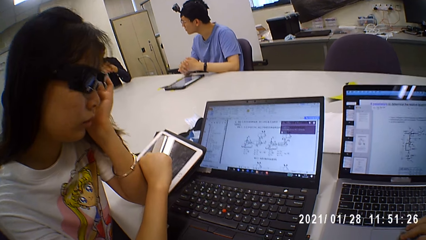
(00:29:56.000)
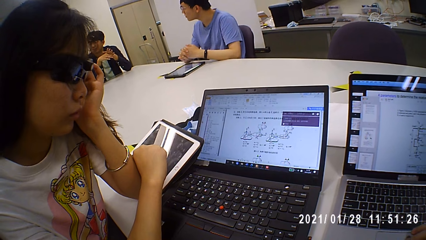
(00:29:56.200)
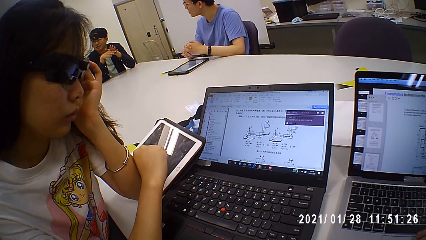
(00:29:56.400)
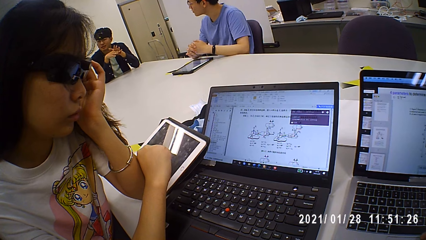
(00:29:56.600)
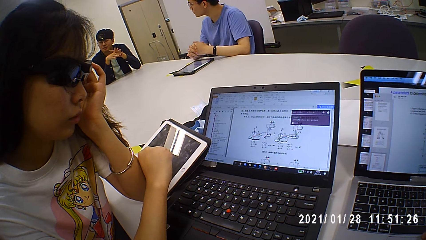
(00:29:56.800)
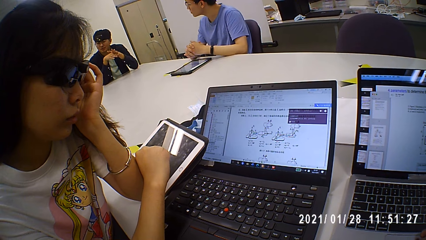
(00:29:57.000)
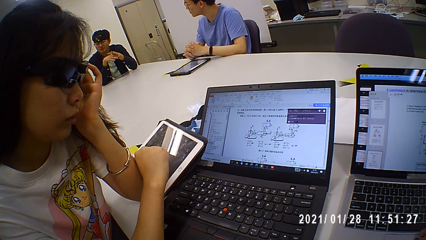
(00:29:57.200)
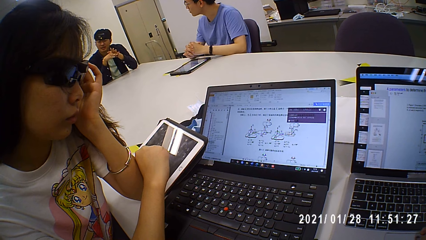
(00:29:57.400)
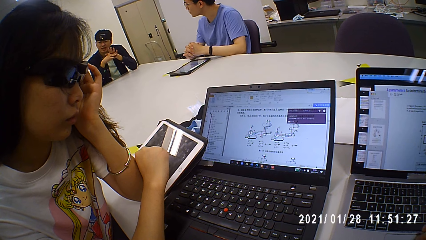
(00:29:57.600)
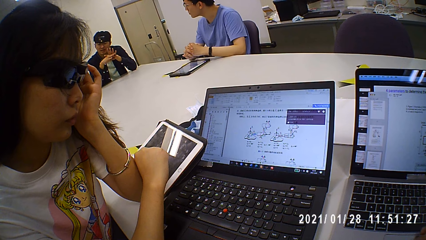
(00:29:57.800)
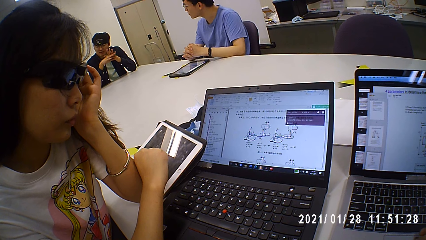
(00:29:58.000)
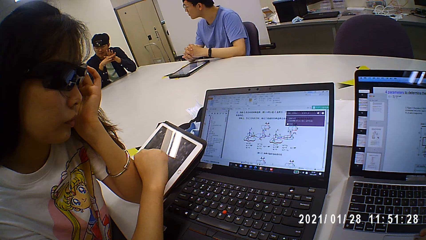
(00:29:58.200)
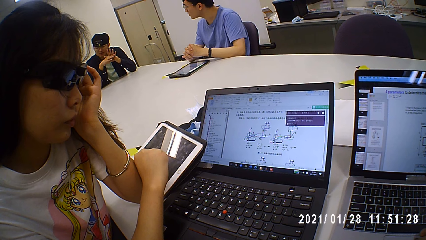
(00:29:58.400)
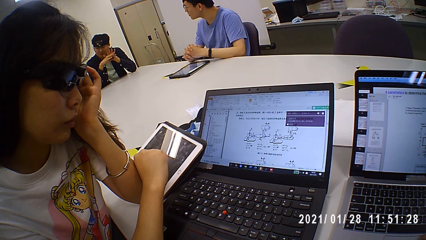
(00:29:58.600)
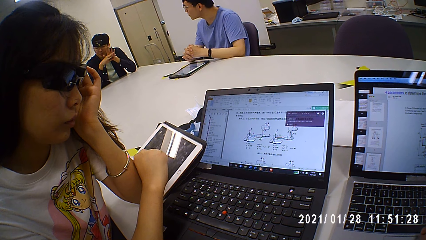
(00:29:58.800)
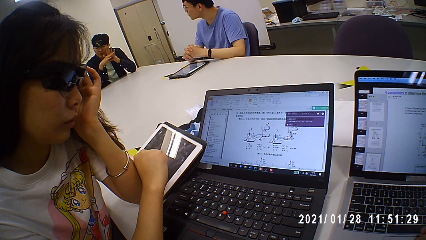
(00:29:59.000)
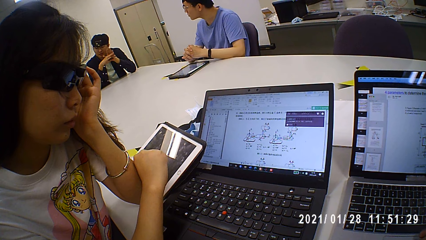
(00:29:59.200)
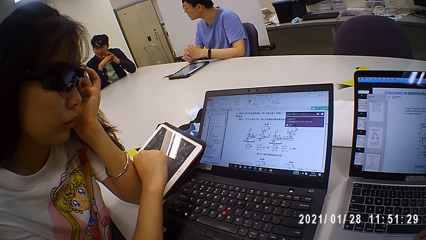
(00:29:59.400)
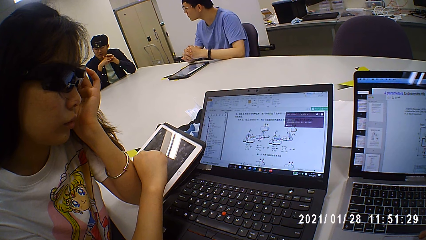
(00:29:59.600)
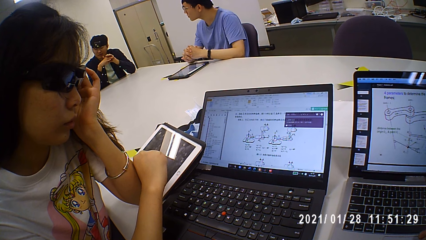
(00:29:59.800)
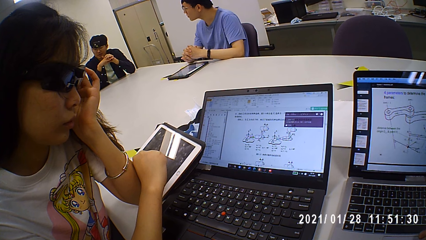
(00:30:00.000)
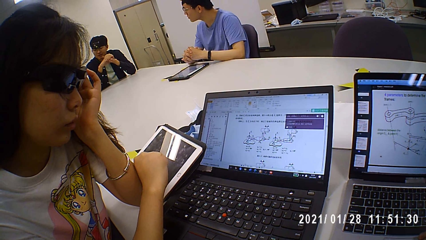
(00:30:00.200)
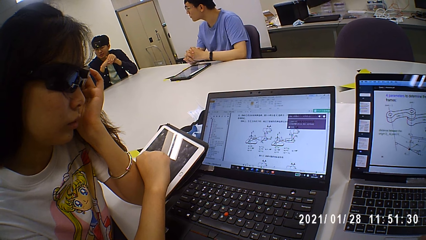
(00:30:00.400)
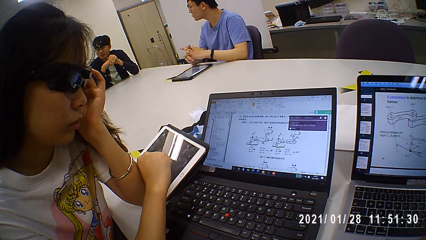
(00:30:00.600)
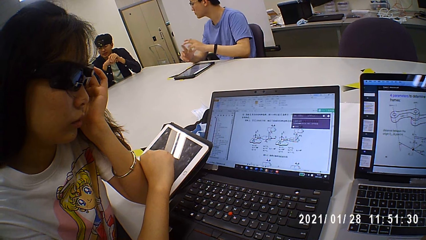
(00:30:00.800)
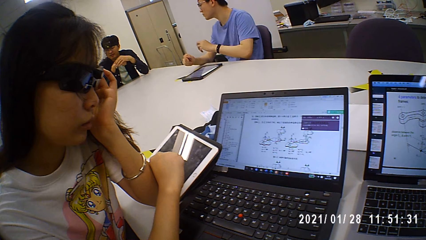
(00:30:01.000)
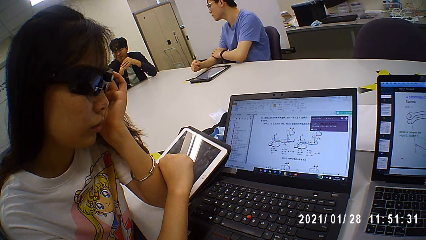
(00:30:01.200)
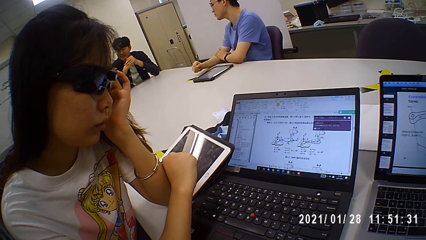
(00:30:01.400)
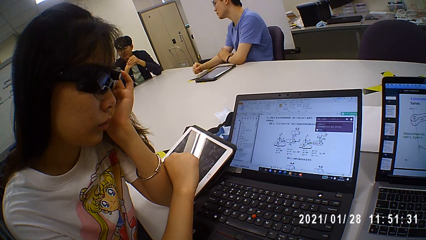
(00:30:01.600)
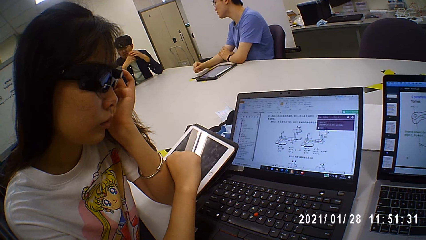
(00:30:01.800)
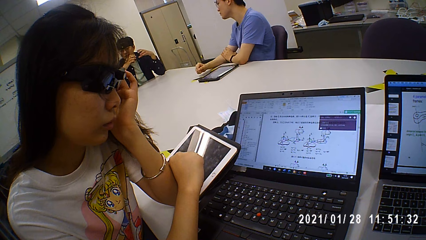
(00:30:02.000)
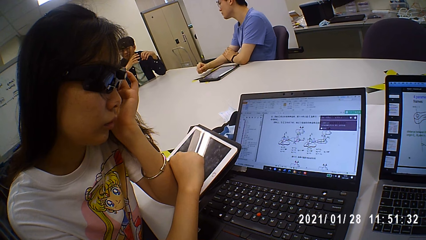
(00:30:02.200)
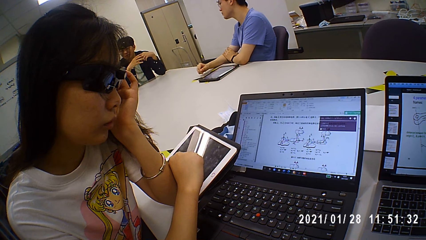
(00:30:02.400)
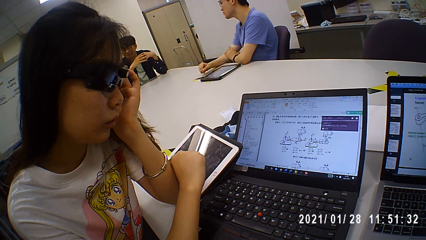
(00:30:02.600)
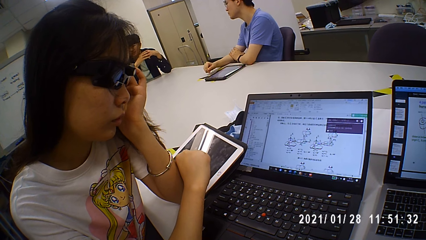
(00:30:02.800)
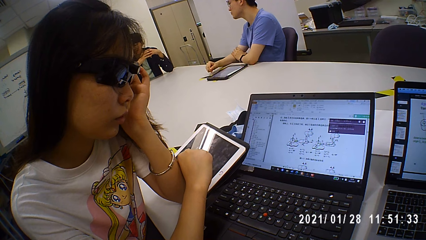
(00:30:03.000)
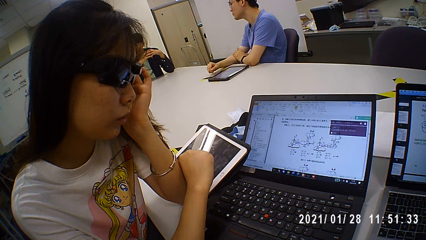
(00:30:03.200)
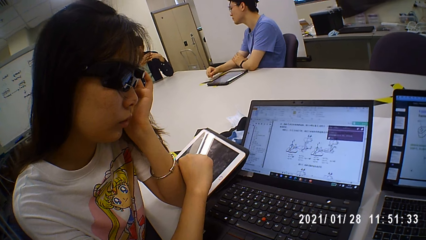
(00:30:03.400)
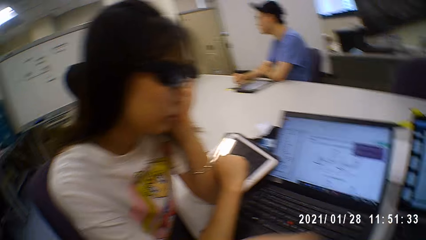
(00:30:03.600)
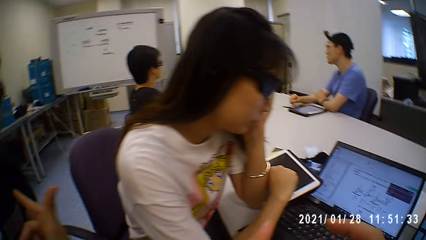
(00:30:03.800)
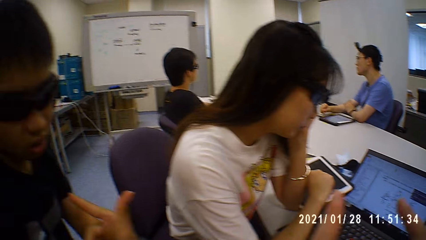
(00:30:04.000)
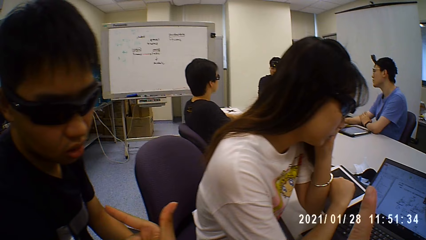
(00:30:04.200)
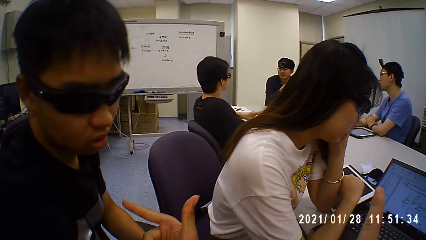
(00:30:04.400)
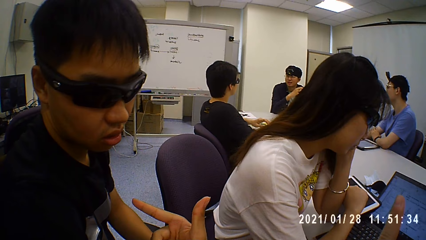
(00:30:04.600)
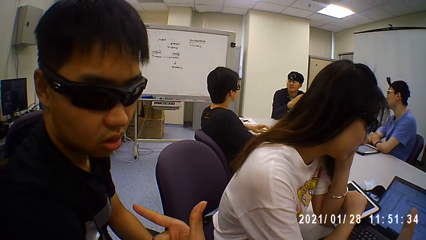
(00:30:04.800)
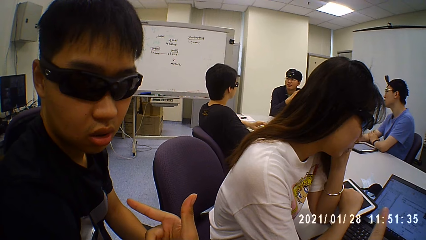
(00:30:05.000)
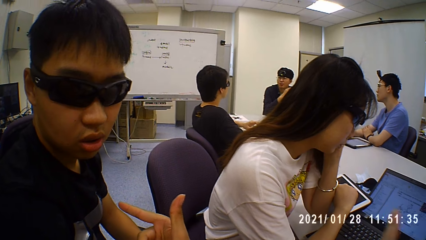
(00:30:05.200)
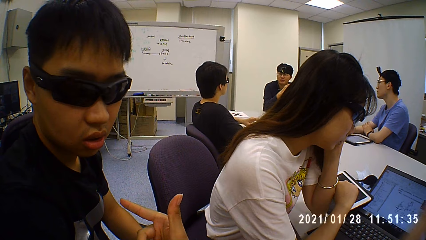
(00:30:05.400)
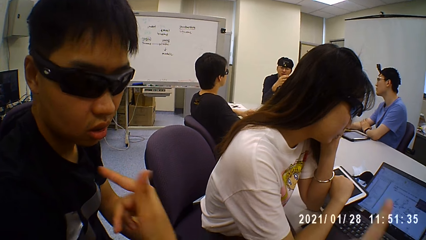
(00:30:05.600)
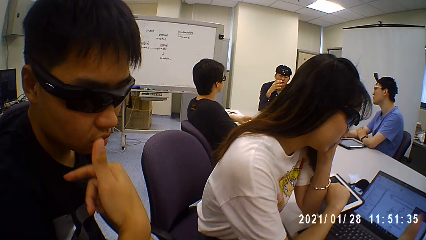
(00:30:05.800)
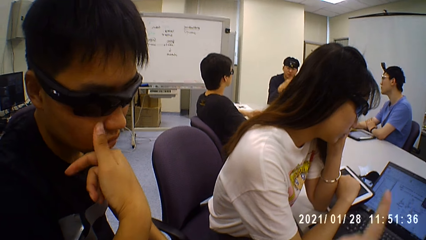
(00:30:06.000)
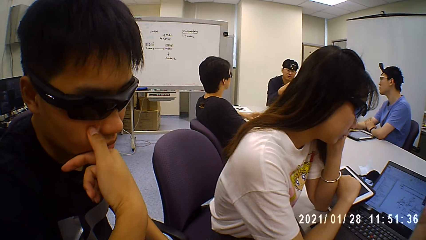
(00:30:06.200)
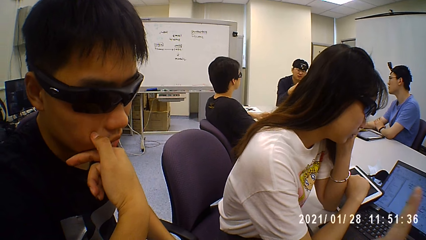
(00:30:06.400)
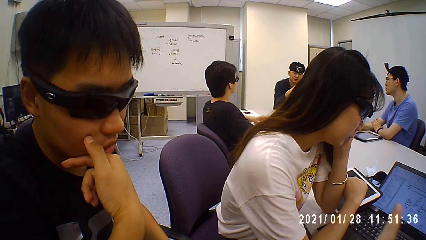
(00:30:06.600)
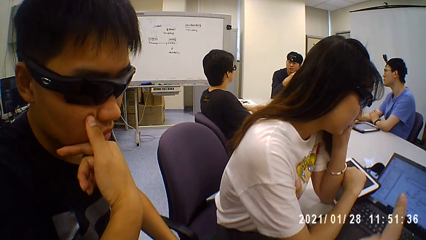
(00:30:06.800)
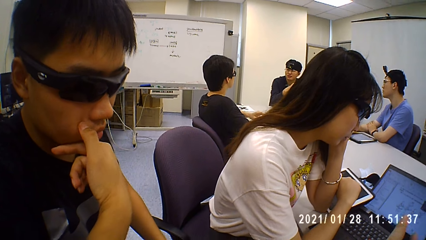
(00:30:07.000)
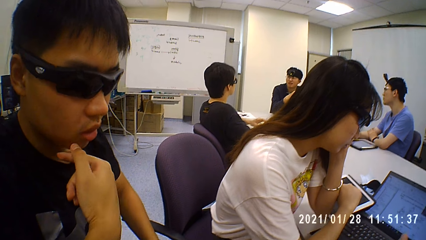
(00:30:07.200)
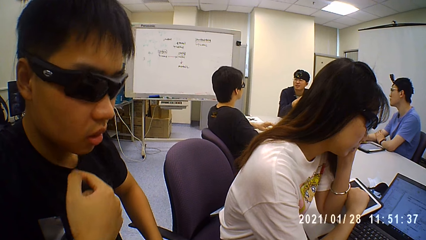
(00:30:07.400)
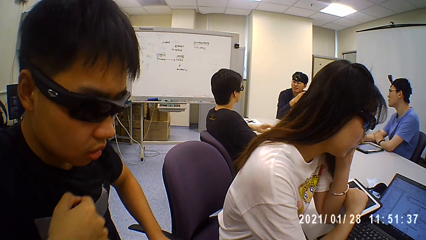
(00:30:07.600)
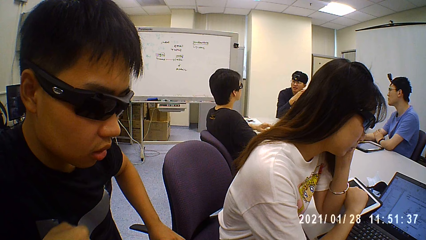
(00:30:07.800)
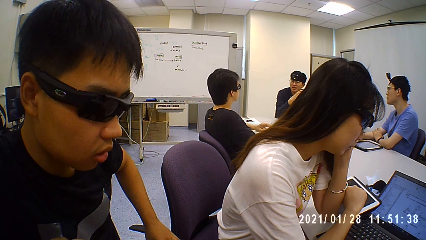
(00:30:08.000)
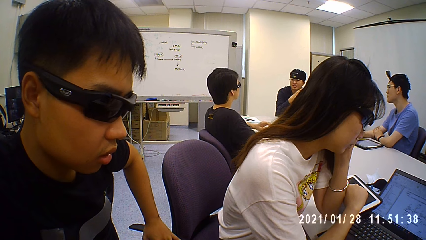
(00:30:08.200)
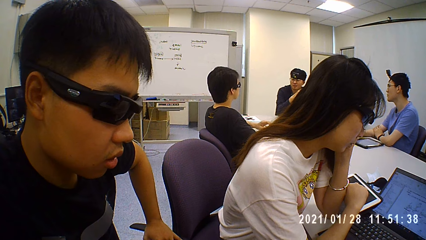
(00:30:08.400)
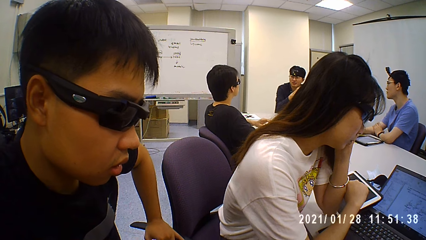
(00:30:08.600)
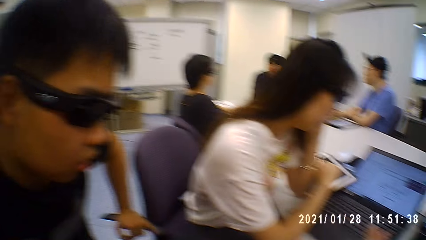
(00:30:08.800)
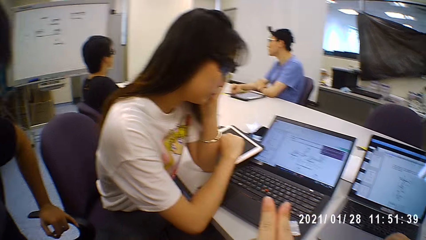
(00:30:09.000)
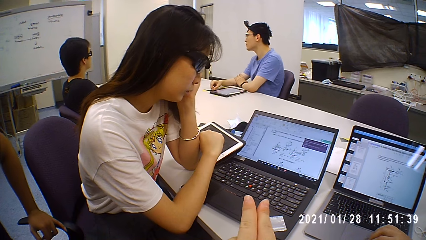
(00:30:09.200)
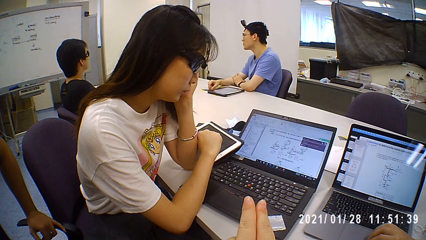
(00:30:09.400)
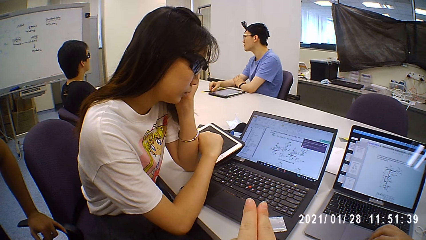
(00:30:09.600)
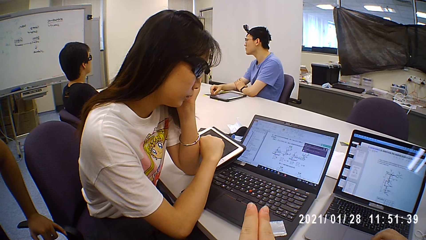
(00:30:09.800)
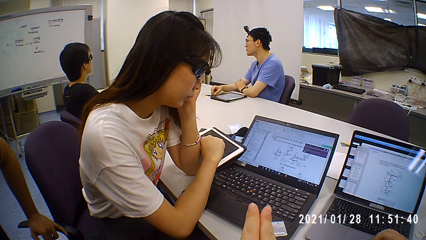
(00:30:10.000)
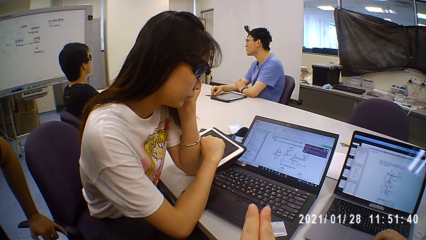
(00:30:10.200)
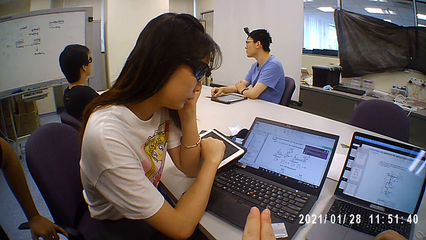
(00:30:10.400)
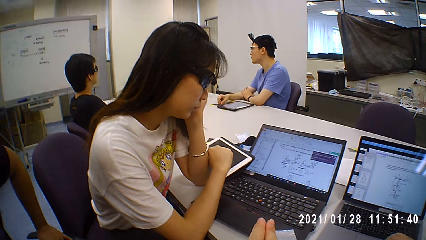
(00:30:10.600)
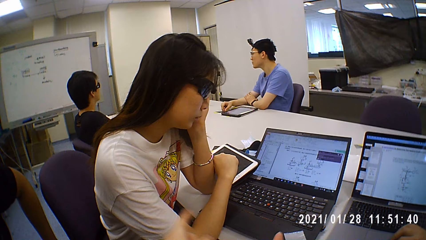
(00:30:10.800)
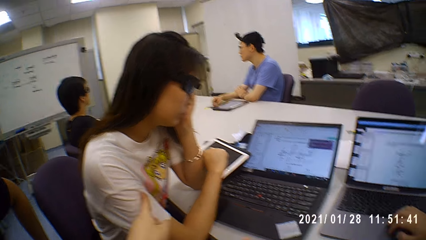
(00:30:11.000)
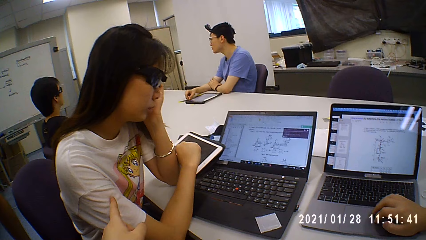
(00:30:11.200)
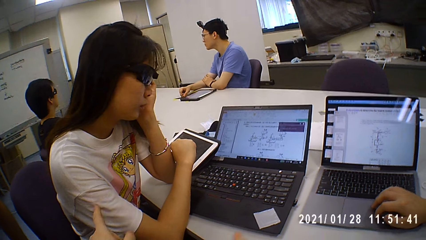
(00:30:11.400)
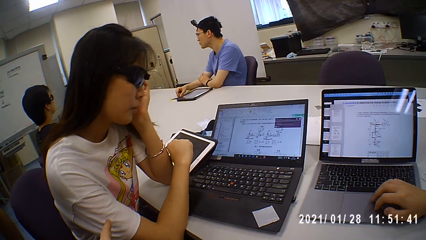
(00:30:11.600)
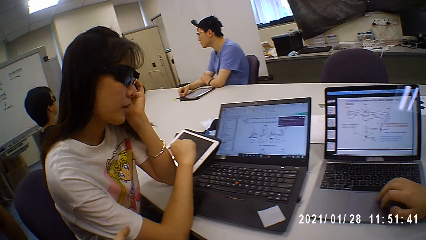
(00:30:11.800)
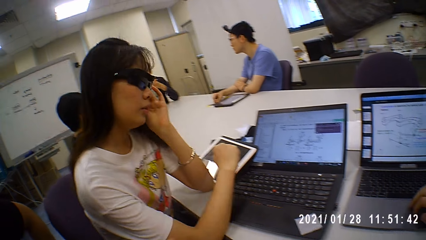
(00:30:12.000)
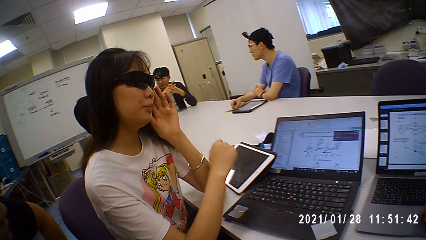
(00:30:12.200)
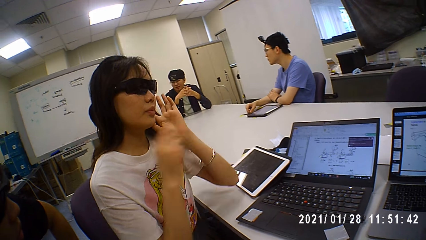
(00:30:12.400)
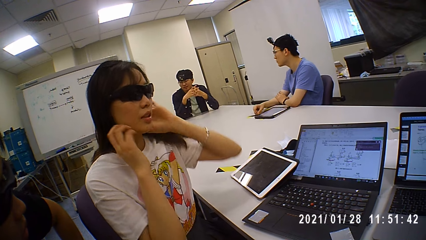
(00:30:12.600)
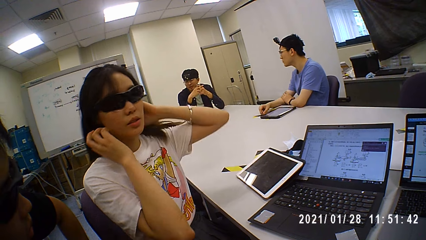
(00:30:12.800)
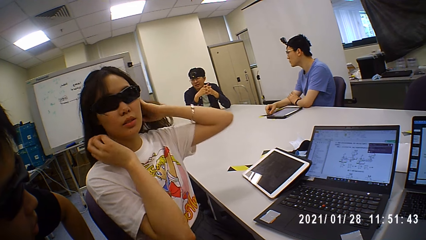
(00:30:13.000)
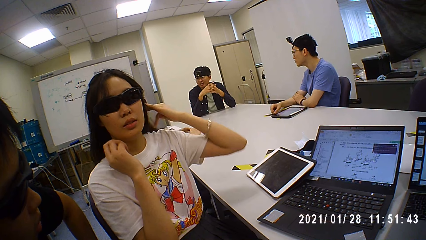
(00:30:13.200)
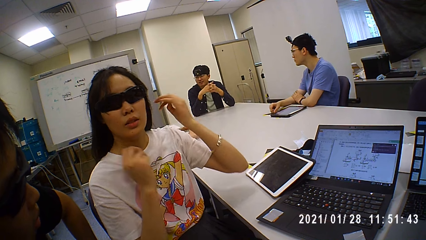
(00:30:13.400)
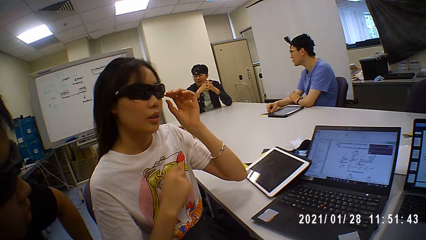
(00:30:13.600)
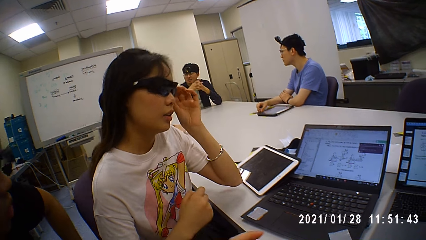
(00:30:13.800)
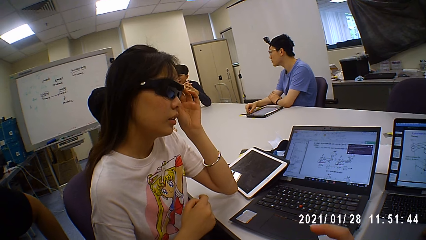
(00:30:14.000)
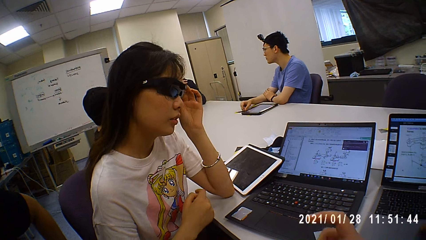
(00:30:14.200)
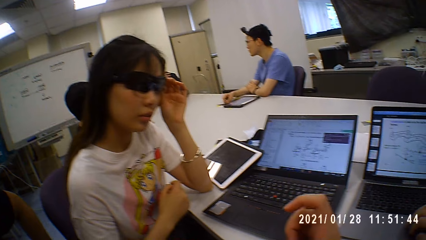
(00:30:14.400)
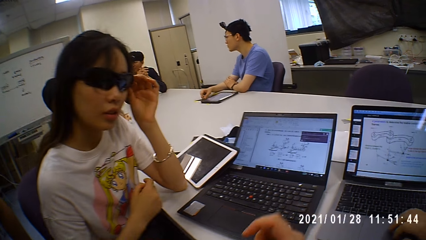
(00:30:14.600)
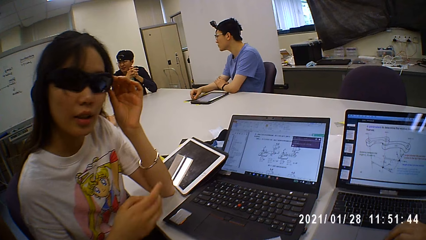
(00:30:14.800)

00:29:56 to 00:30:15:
The camera wearer talks to a man. The man talks to the camera wearer. The man talks to the camera wearer again. The camera wearer looks around. The man talks to the camera wearer and touches the face. The camera wearer looks at a laptop. They talk to a woman and point at the woman. They lift a finger. They look at the woman. The woman talks to the camera wearer. The woman straightens the hair. The woman touches the face. The camera wearer talks to the woman. The woman touches the cloth.
